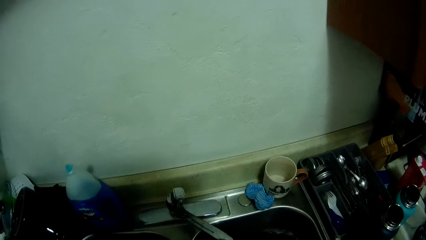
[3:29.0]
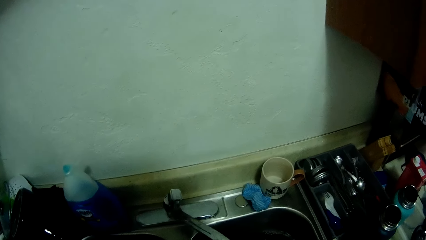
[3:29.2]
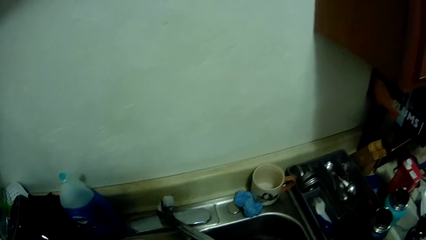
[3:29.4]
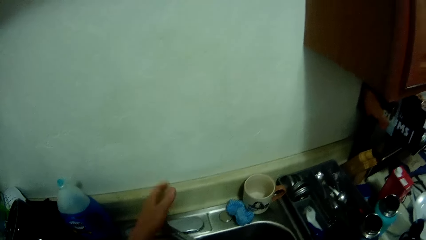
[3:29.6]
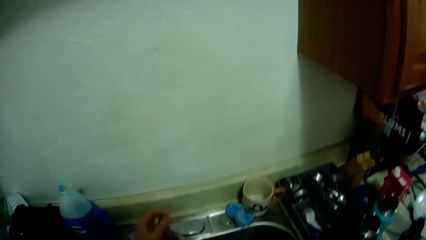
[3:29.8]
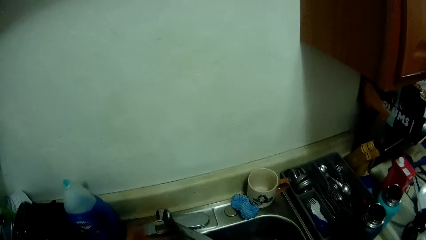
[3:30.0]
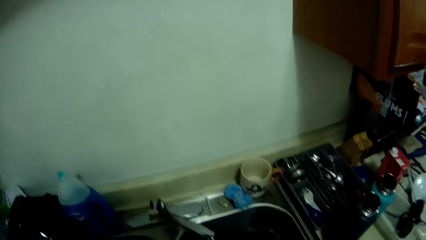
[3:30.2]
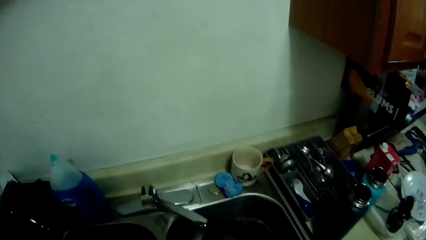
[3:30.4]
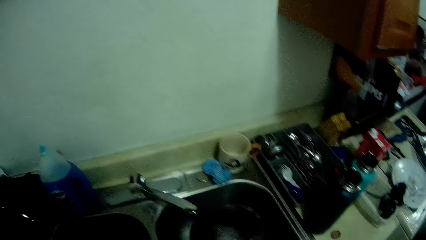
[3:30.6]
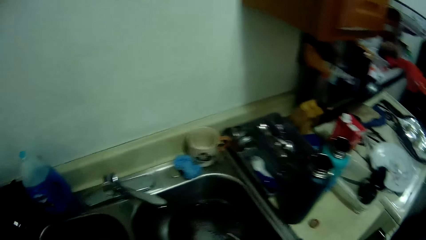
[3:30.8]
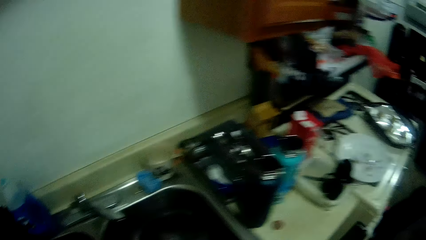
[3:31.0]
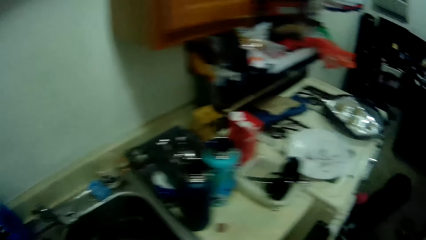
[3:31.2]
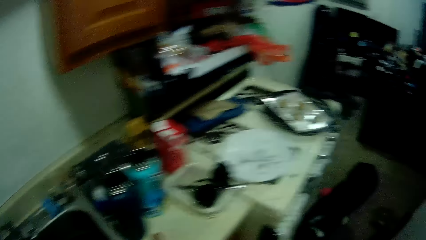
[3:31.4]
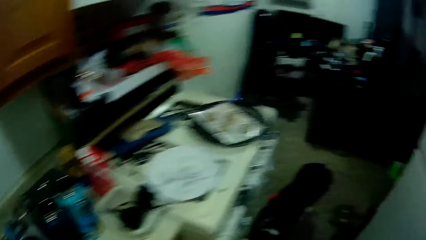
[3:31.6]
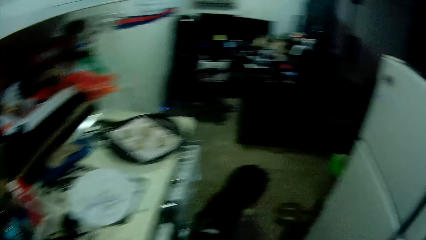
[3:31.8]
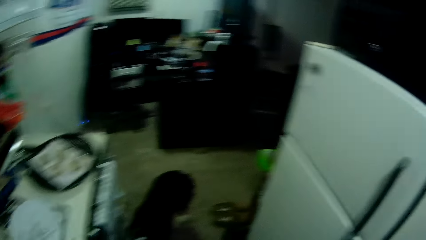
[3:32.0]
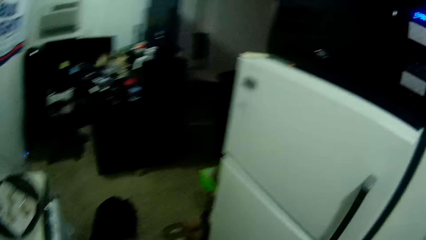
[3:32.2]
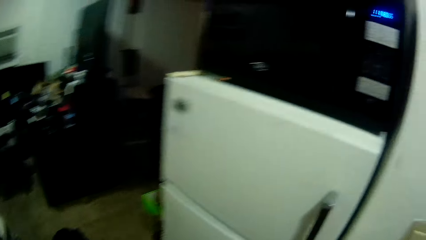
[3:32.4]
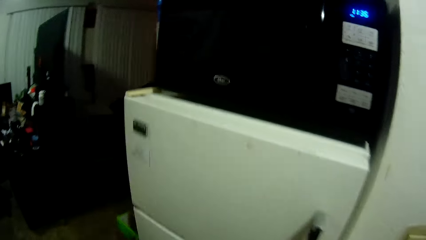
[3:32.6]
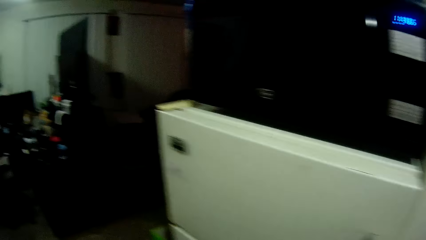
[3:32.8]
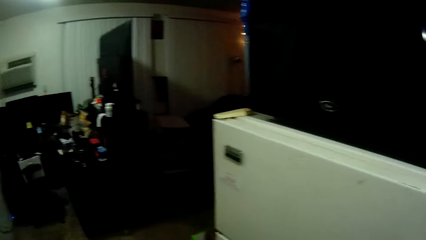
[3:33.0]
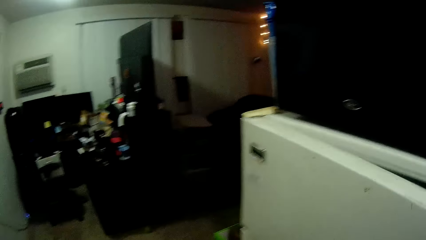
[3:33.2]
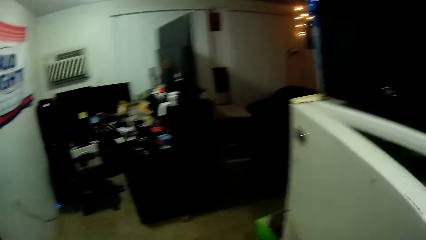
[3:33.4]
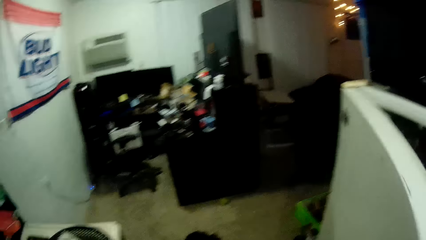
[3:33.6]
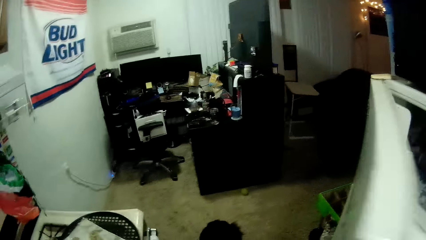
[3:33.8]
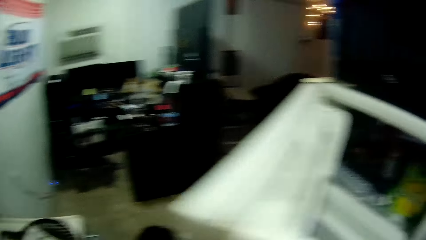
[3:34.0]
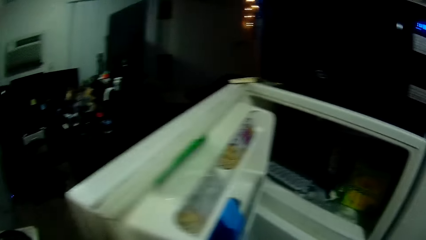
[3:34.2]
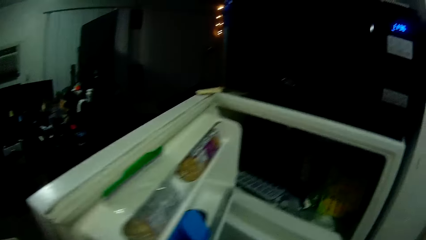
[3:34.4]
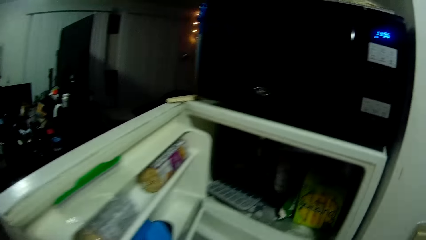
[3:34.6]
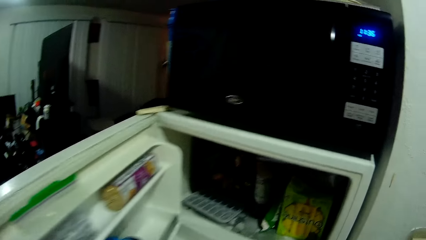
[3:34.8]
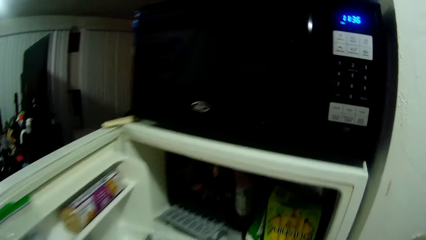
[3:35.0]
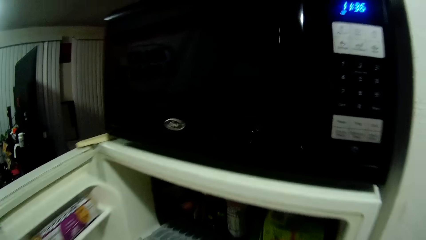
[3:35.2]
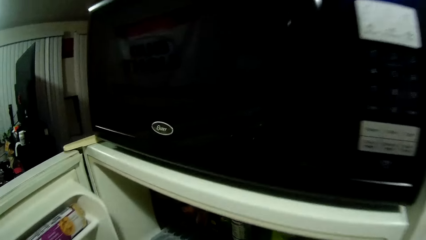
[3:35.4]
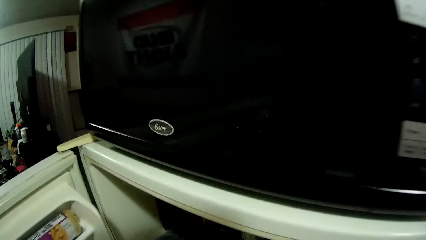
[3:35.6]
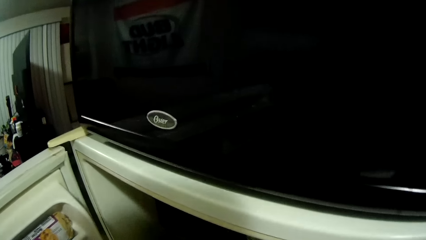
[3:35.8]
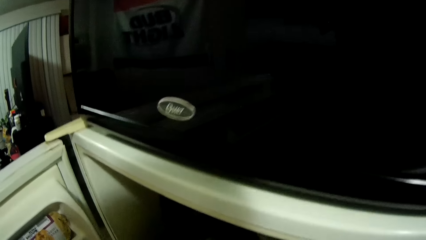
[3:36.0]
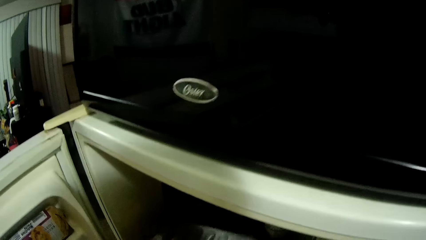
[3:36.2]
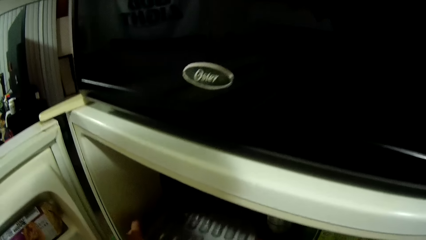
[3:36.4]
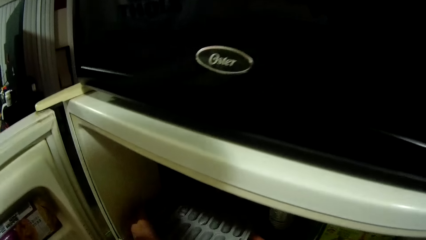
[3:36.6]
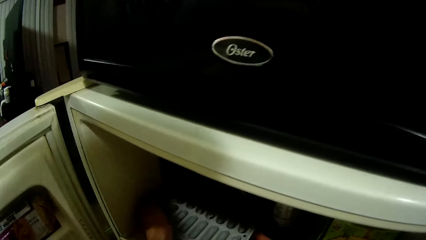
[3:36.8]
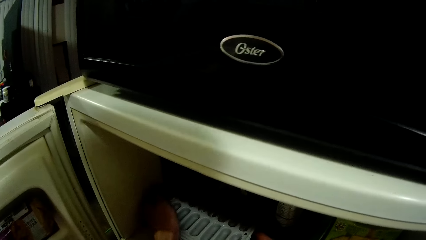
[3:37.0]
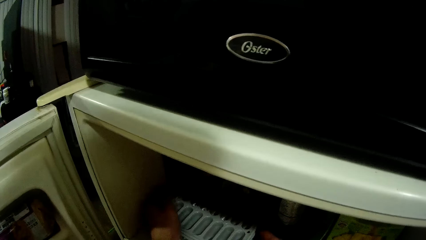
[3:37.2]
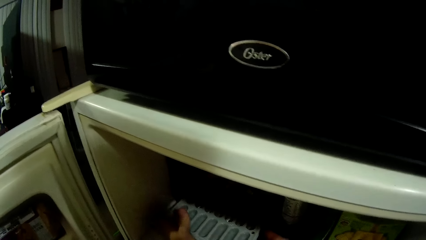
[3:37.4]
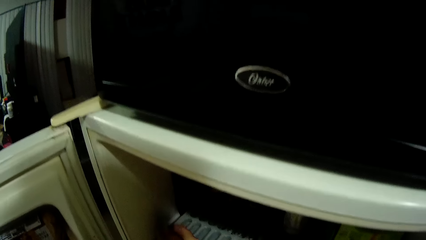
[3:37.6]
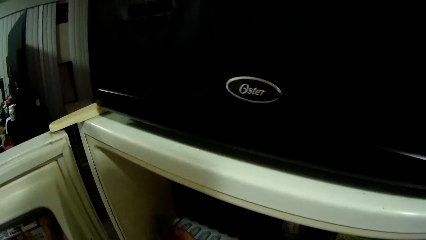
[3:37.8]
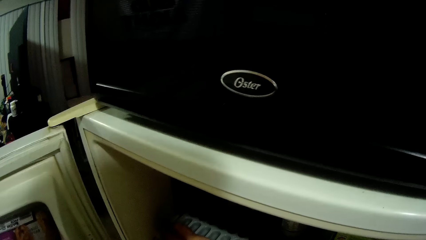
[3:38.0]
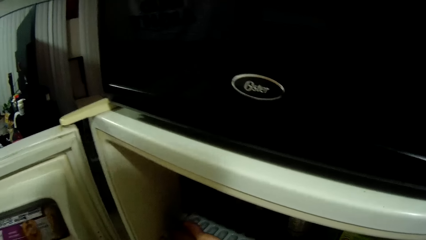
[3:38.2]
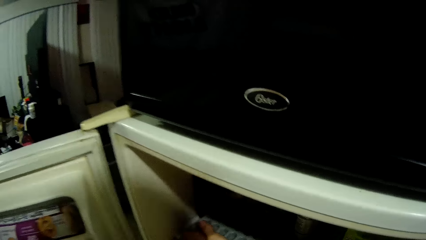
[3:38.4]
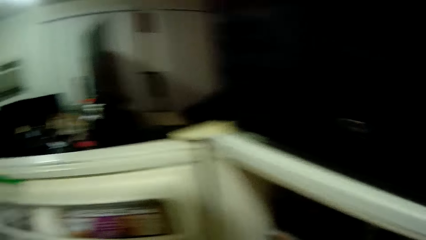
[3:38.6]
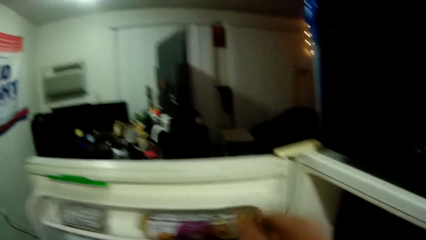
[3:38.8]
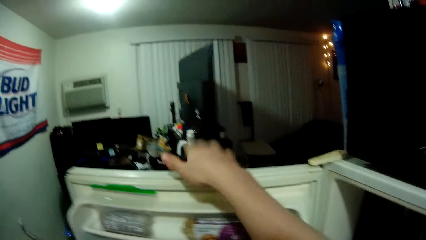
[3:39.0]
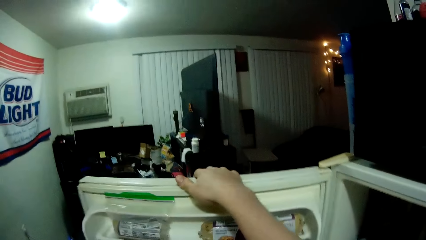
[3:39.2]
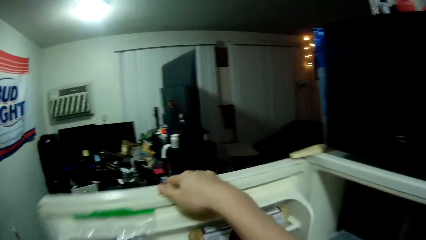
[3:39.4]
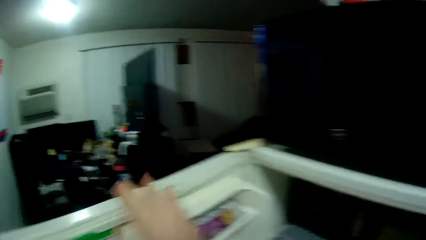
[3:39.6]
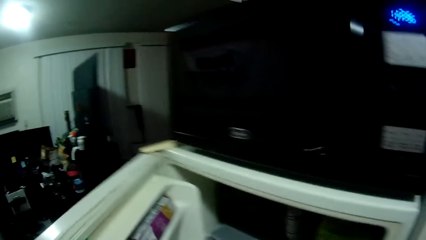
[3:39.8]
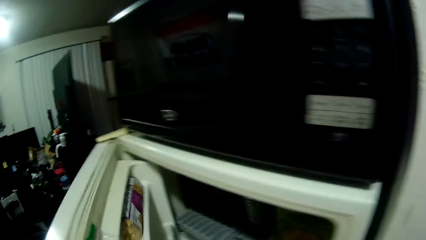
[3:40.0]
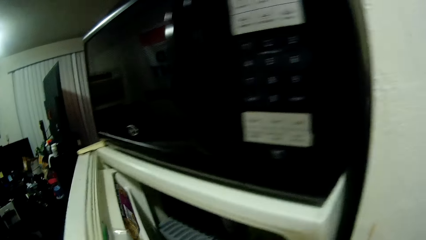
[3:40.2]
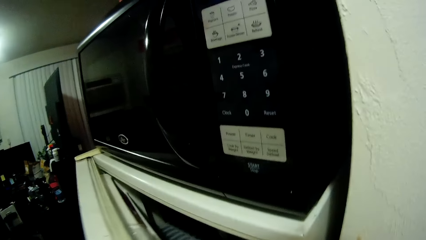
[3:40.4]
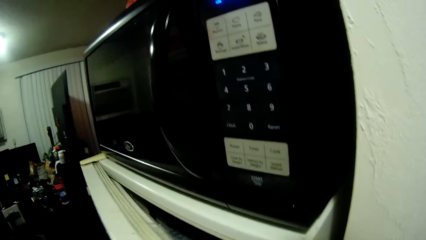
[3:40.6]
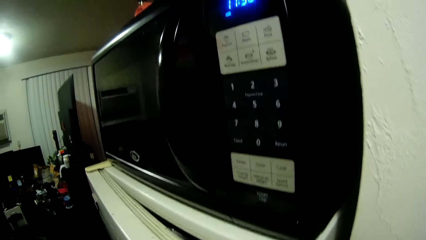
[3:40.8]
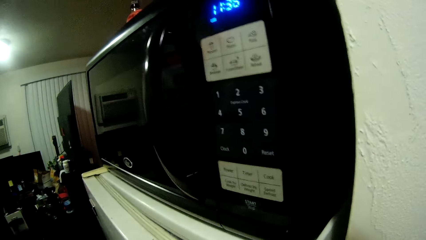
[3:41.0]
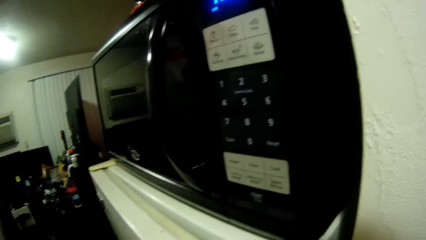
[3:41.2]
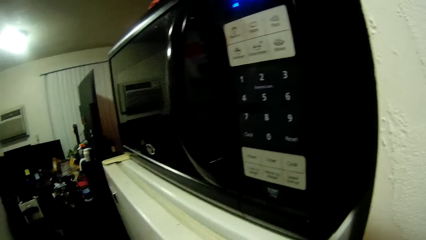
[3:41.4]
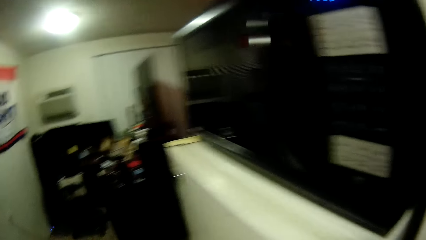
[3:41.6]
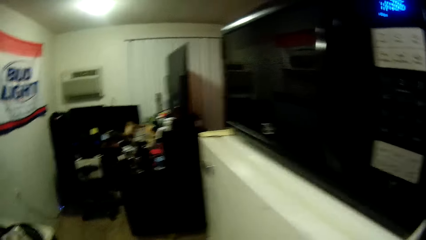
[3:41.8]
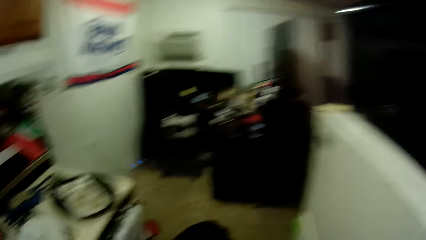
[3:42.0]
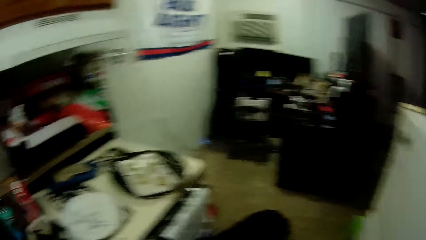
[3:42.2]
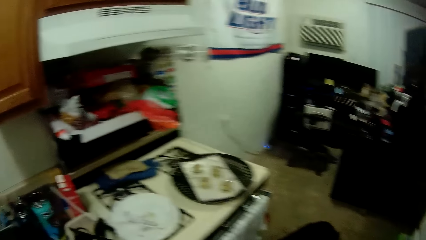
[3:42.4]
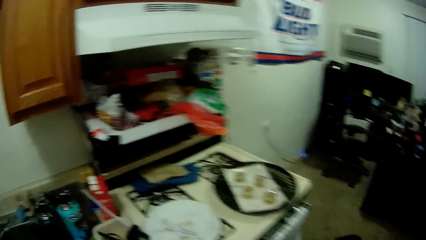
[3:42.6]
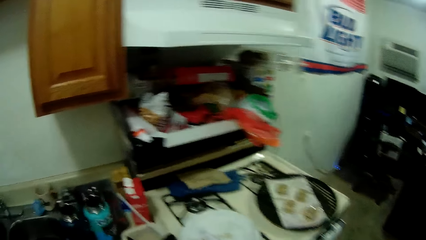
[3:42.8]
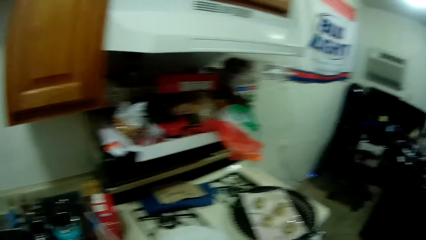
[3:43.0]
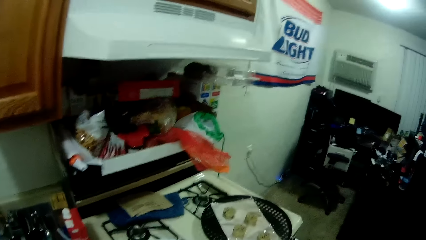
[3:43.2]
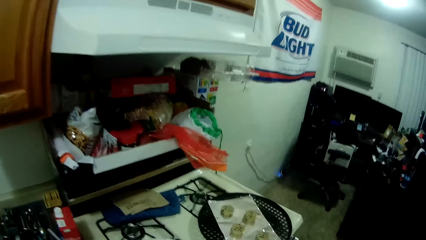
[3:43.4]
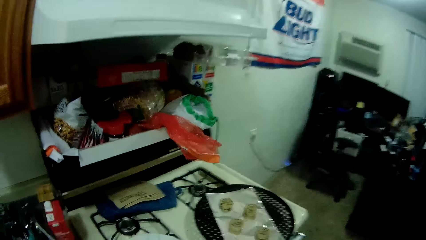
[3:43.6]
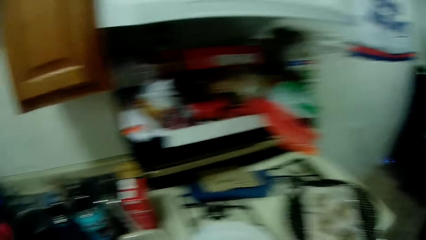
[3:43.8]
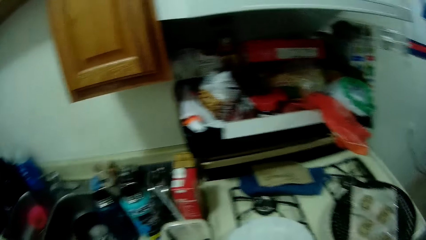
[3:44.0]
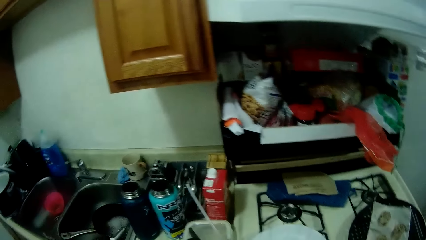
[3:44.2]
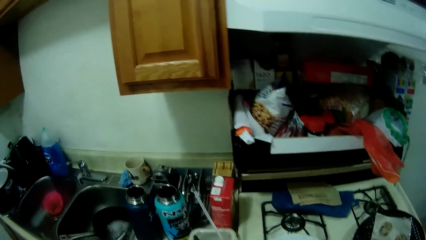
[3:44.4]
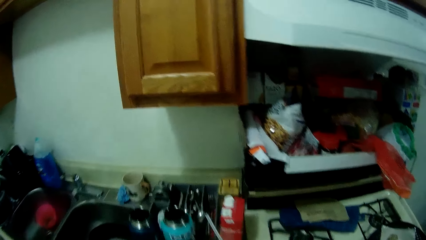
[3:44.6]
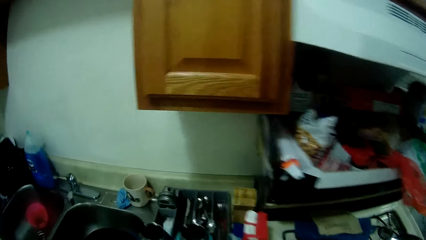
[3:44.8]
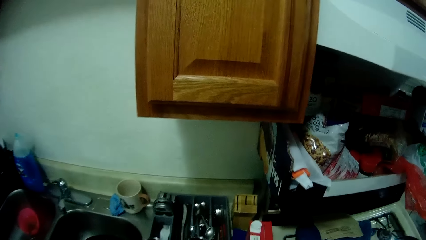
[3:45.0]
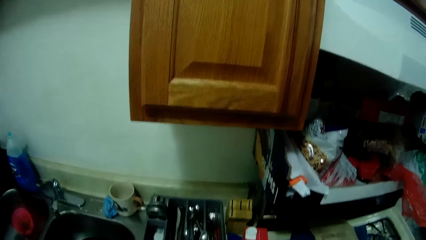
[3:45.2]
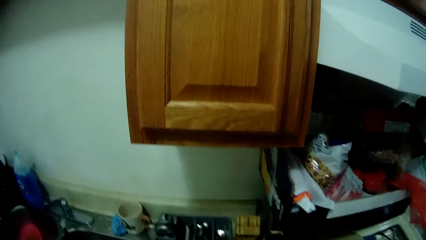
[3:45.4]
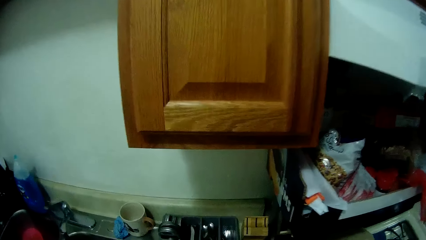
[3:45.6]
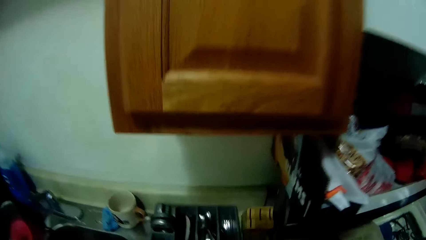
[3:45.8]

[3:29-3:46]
The camera wearer turns off the sink tap. They turn around. They open the fridge. They place the plastic square ice maker in the fridge. They close the fridge. They turn around. They look around.
